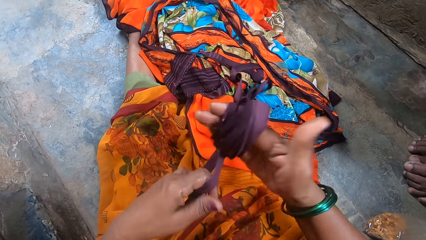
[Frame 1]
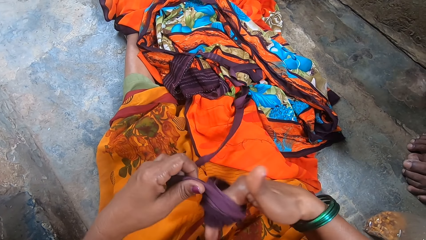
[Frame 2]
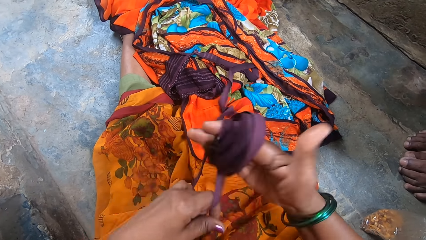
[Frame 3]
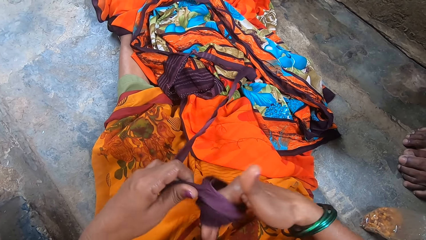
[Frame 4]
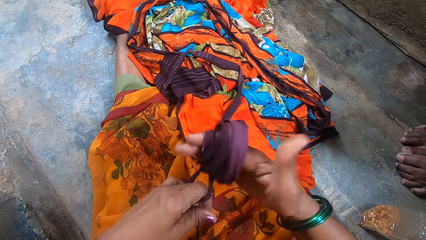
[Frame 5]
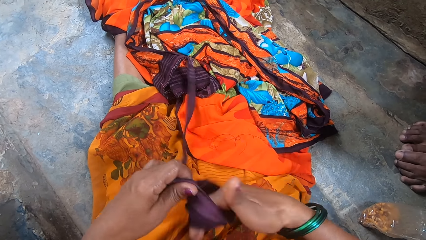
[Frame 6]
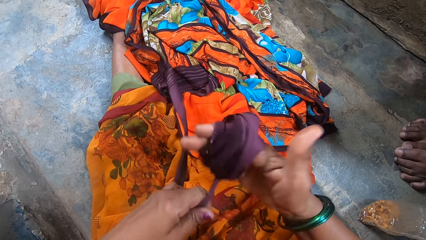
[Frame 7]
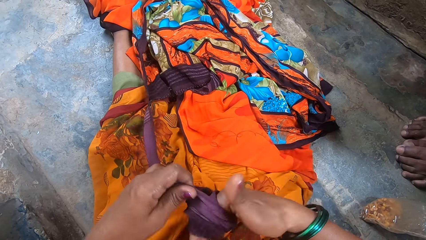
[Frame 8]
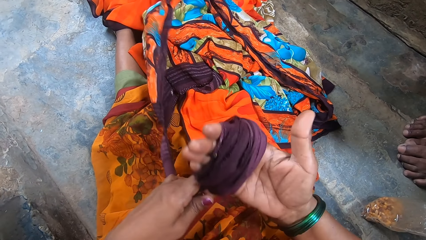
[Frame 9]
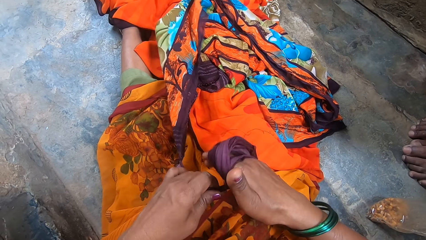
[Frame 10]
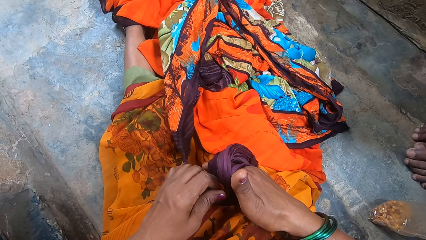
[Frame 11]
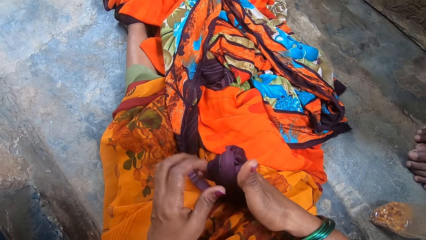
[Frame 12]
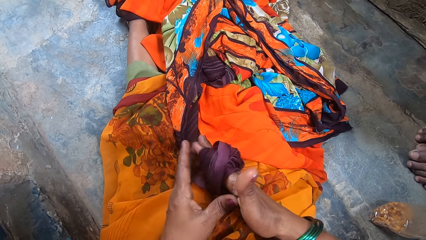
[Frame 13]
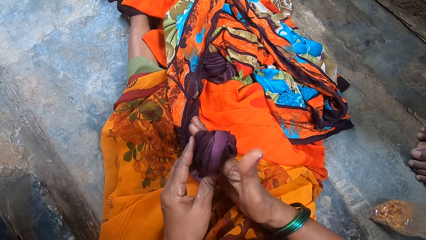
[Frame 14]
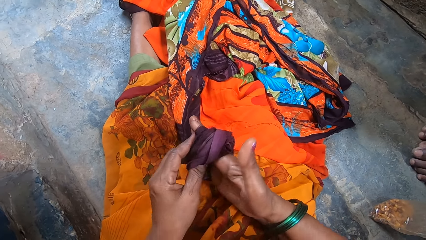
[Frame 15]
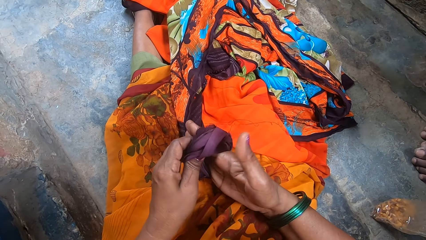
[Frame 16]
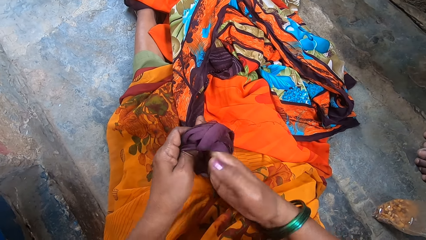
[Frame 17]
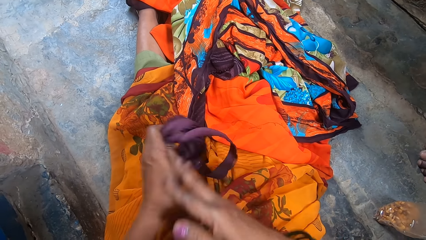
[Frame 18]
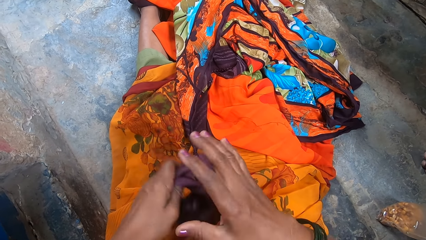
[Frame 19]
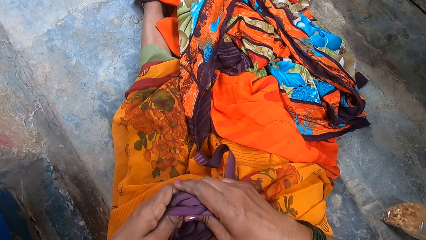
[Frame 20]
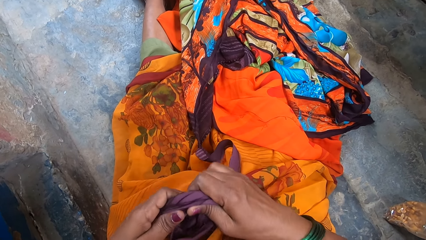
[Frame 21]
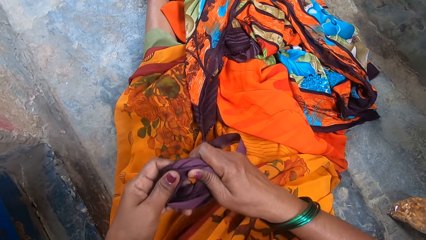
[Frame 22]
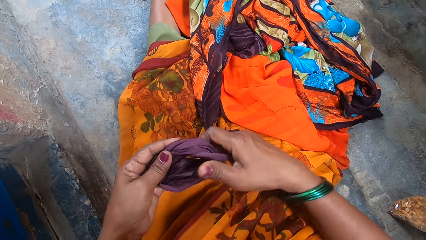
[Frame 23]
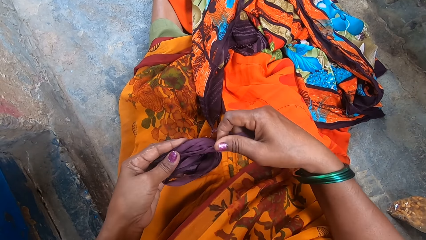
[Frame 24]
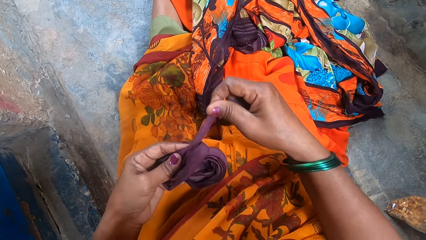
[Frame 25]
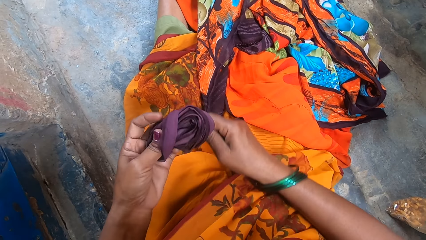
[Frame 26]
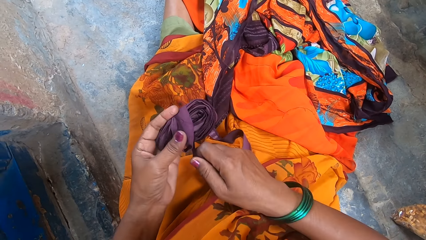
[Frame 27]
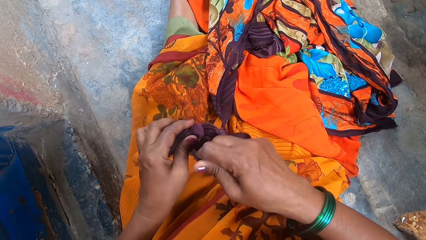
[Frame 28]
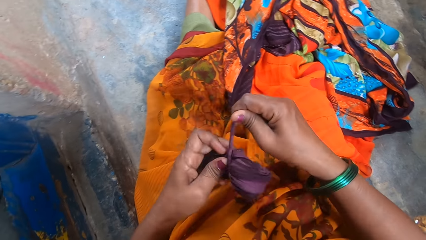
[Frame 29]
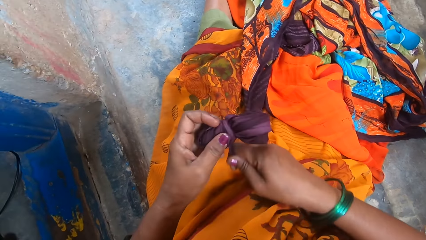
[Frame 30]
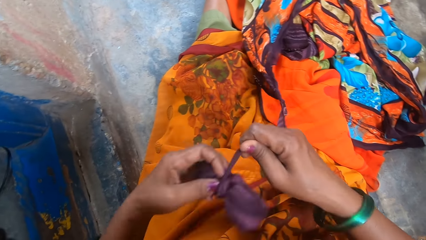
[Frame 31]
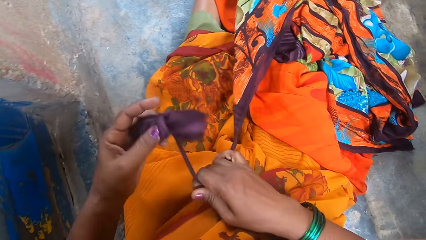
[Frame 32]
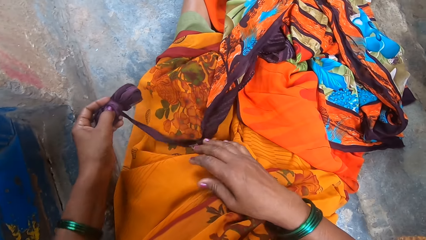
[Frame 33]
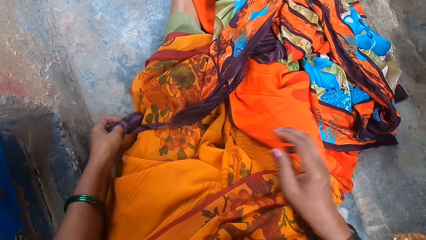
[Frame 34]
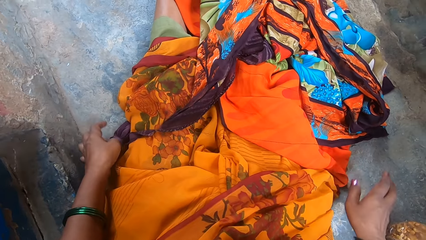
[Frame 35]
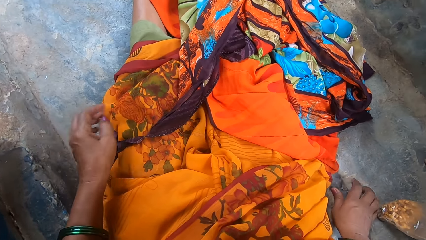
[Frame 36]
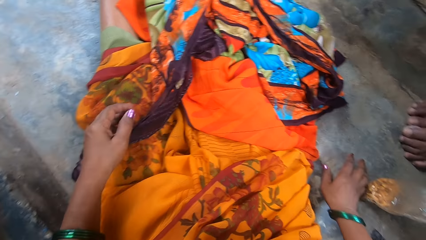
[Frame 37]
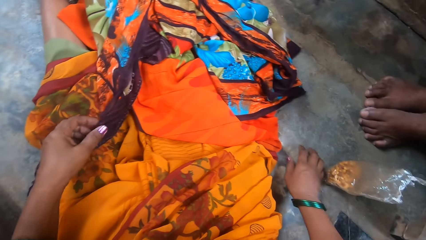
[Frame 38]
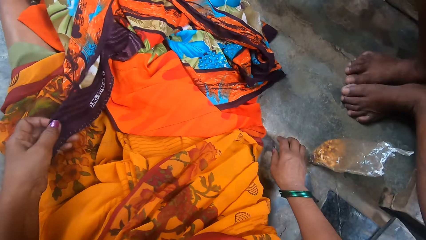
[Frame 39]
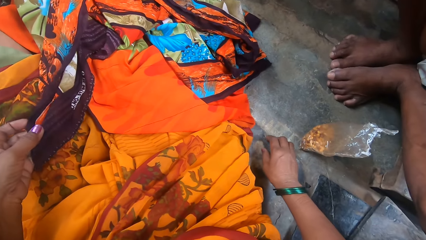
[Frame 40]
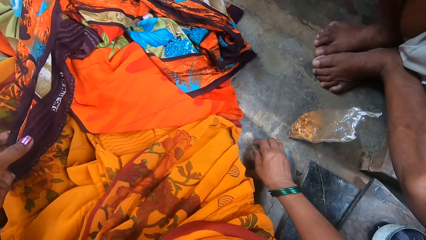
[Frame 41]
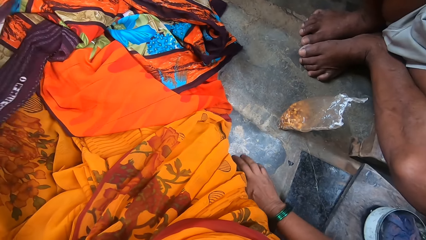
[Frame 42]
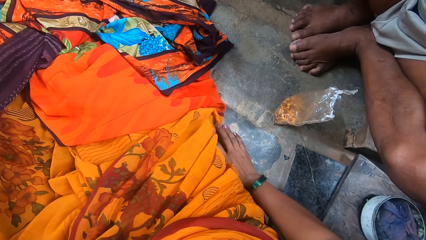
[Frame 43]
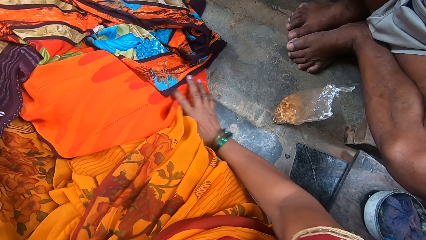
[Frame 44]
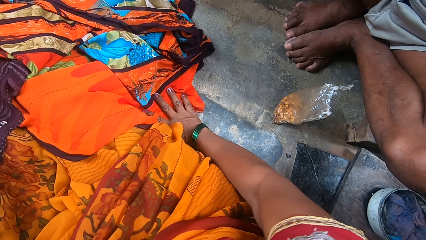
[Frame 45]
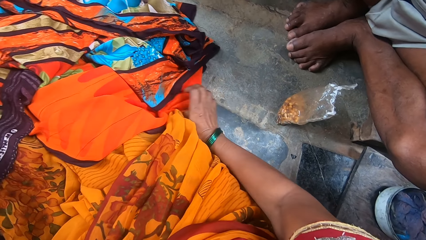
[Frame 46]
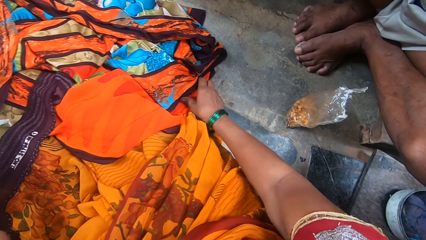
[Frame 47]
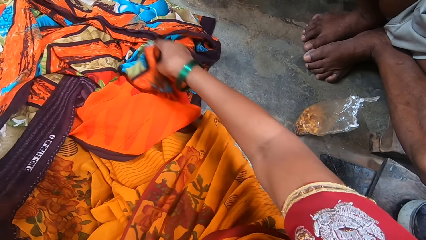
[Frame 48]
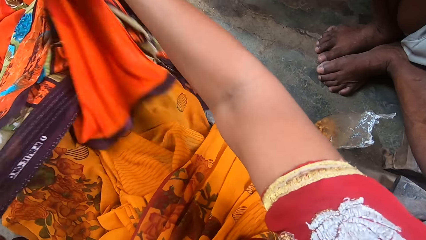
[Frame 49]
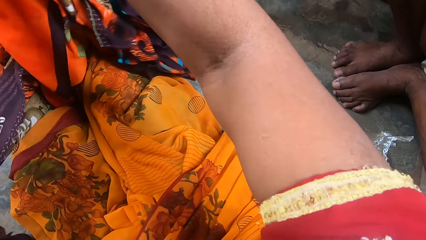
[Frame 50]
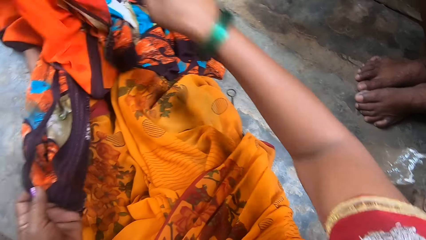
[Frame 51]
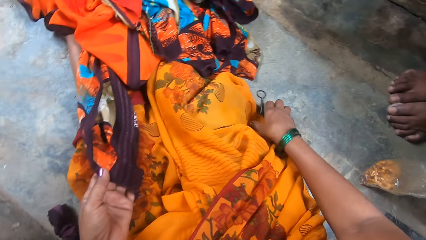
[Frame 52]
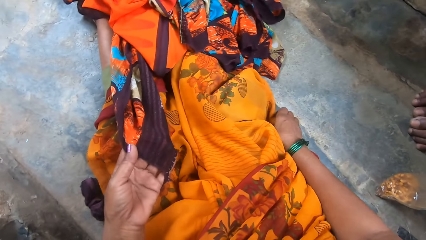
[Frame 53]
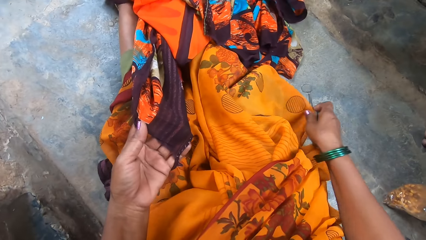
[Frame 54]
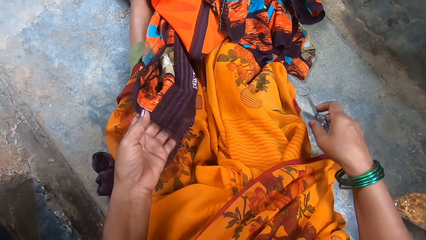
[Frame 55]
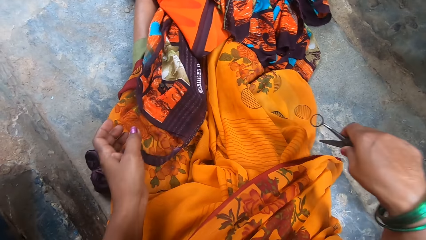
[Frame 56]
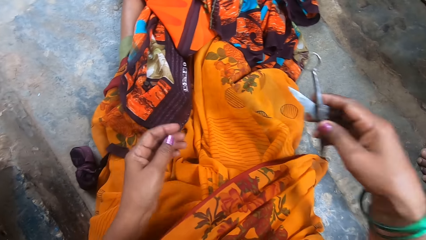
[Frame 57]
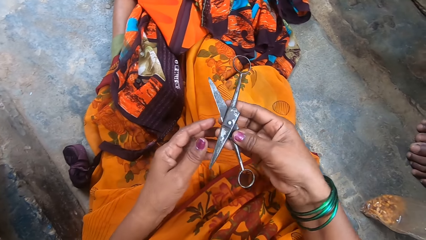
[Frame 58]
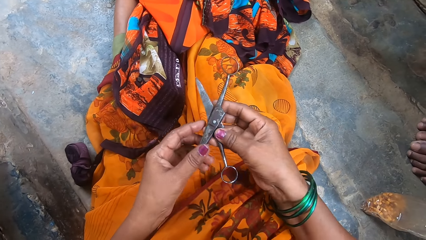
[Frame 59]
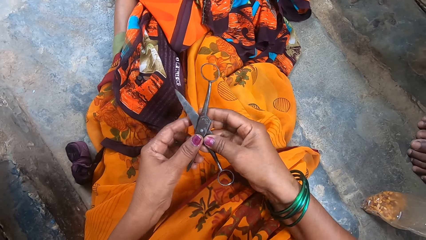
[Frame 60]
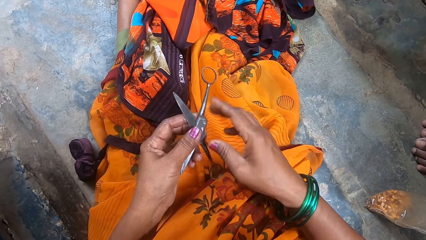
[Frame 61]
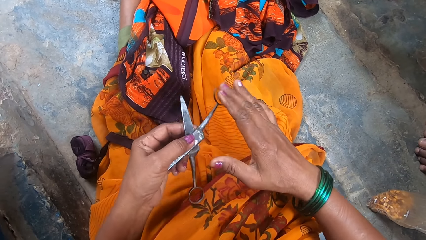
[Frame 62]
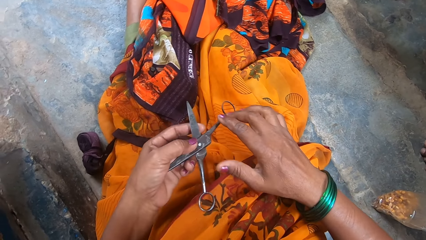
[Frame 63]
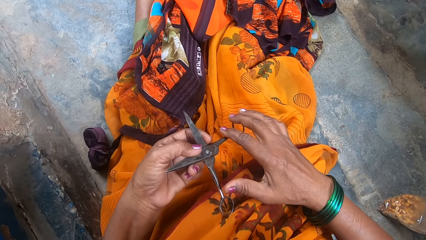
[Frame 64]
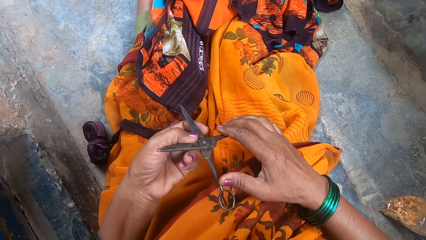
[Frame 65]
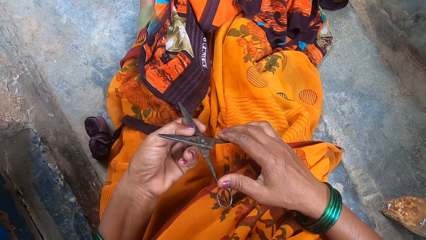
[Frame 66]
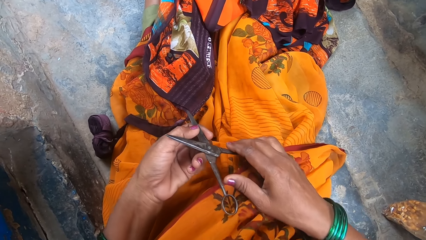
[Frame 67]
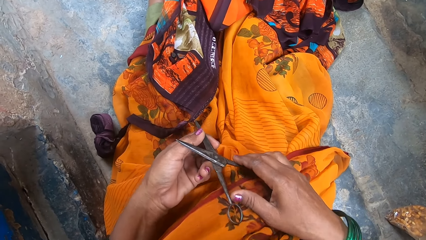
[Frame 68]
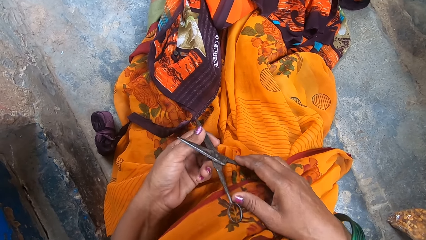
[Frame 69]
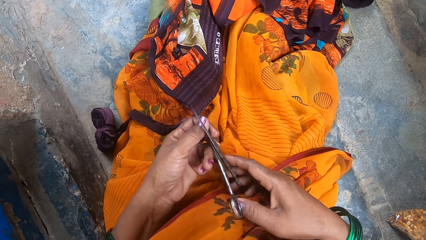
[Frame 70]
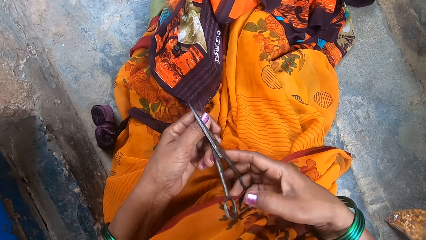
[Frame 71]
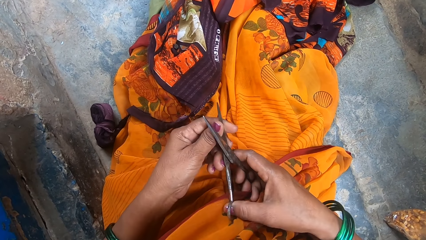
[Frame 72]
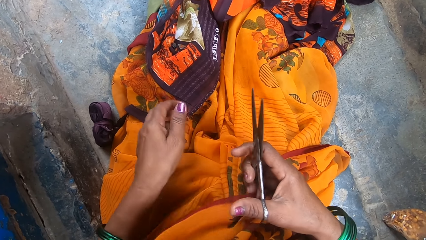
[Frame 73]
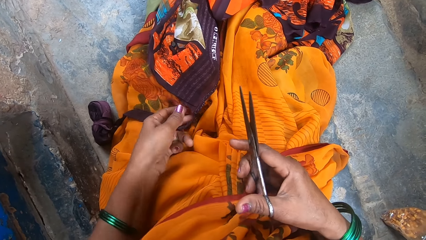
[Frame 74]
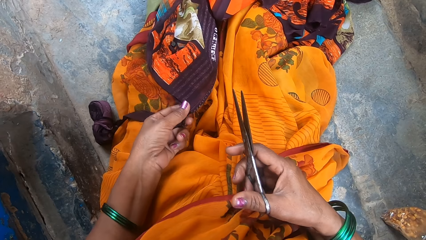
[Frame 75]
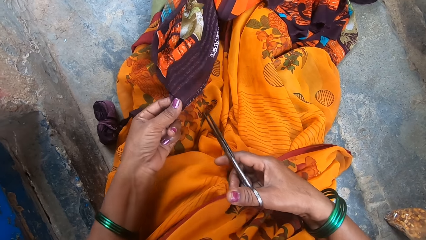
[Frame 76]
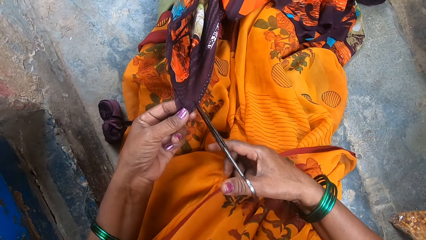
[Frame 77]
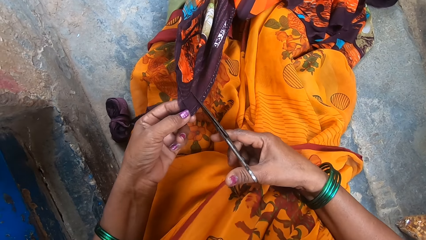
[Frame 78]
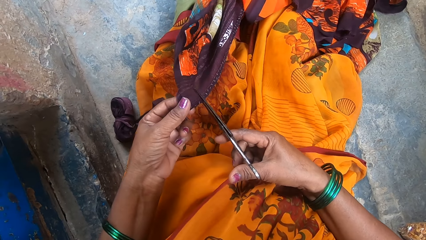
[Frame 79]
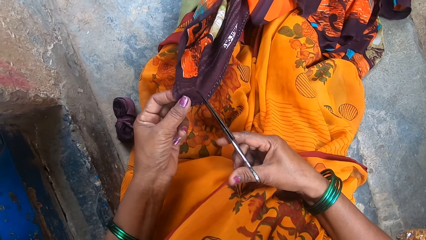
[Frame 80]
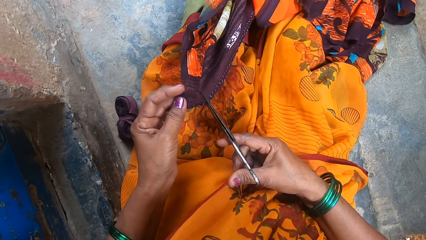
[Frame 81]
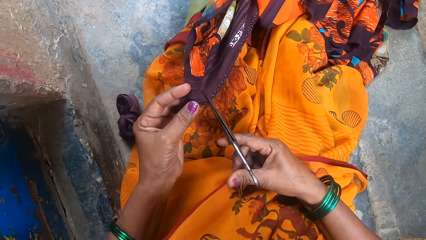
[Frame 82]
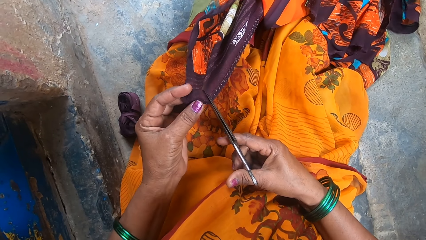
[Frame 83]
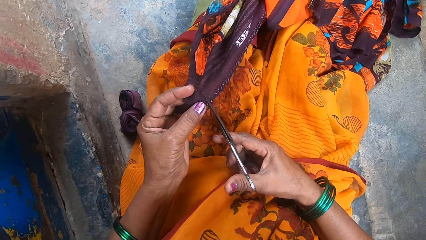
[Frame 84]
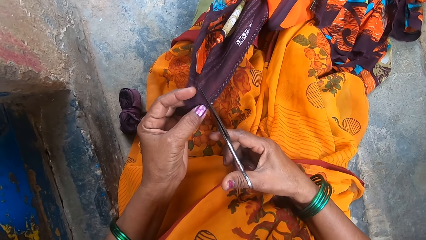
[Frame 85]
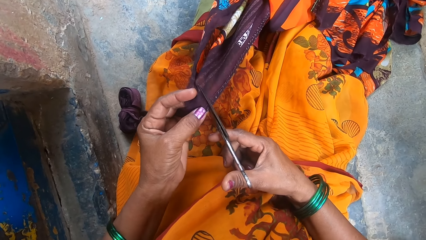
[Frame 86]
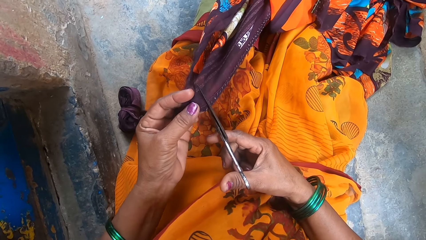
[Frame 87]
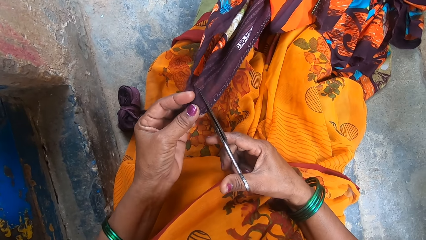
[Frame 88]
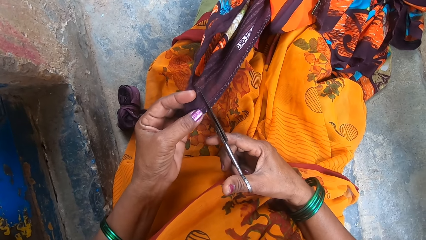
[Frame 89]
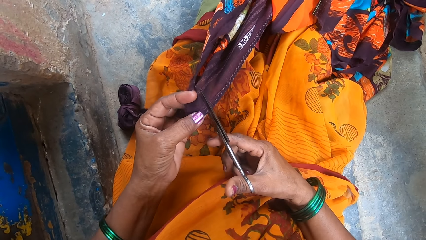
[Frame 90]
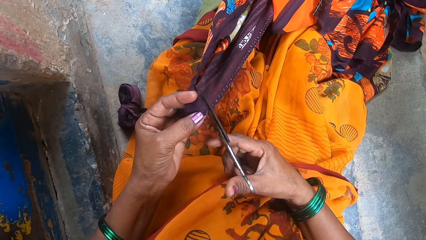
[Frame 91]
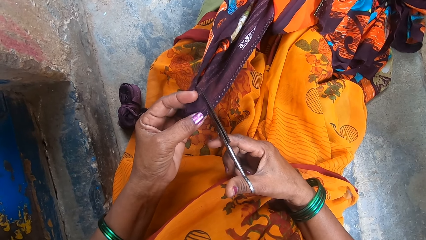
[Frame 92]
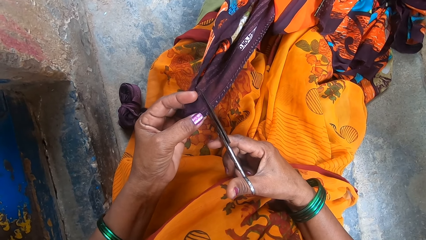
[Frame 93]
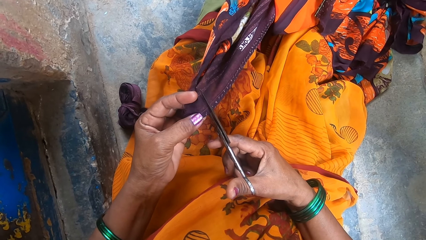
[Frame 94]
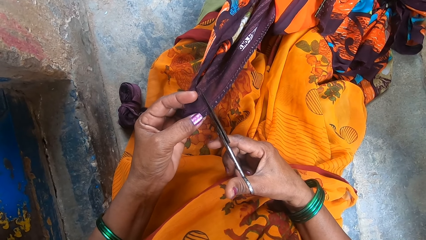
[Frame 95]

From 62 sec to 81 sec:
The camera wearer passes the piece of cloth to the left hand. They touch the piece of cloth, roll the piece of cloth and put the piece of cloth on the floor. They lift the piece of cloth. They hold the cloth with the hand. They push the cloth aside. They pick up the scissors. They put the piece of cloth on the lap. They pass the scissors to the left hand. They hold the cloth with both hands. They pass the scissors to the right hand. They lift the cloth. They cut the piece with the scissors.
